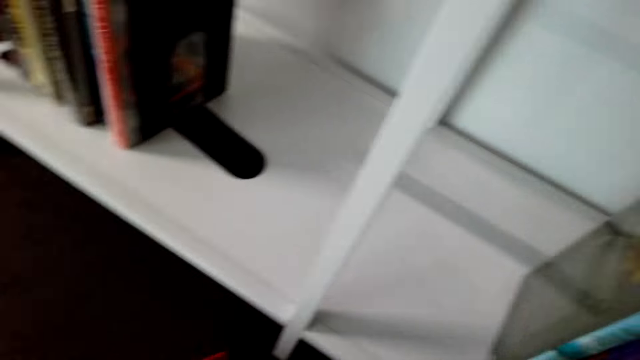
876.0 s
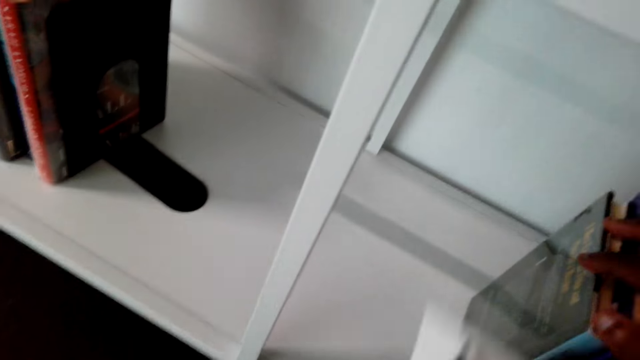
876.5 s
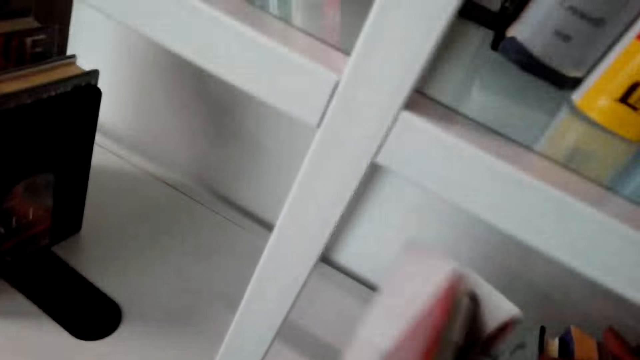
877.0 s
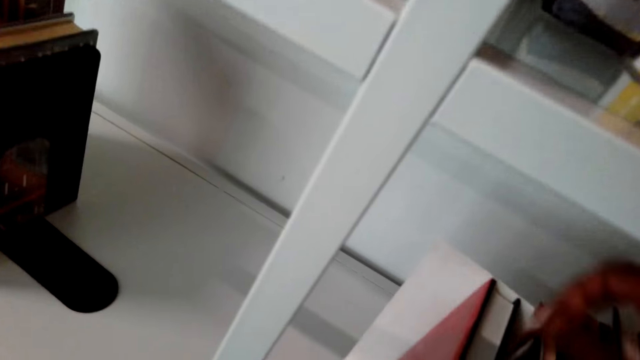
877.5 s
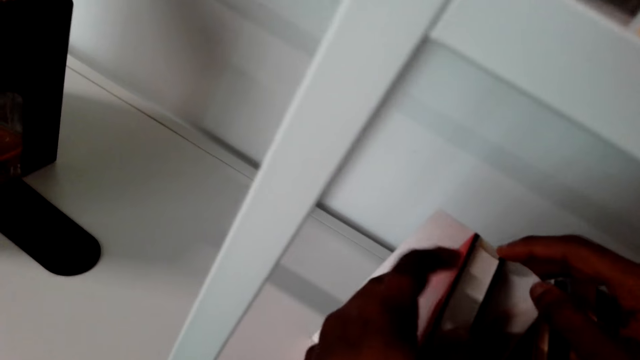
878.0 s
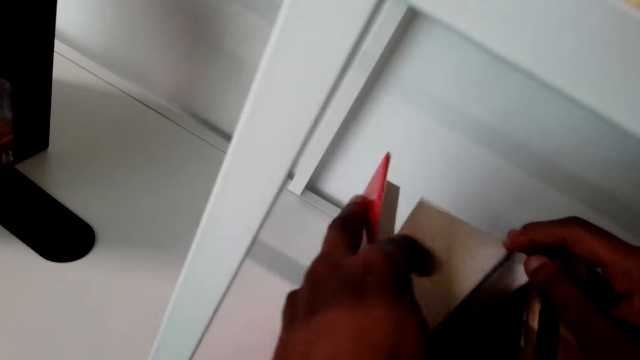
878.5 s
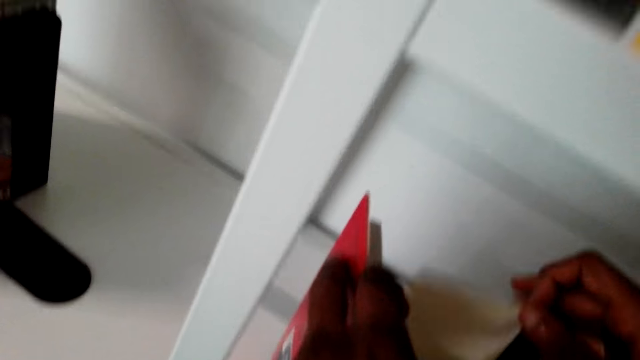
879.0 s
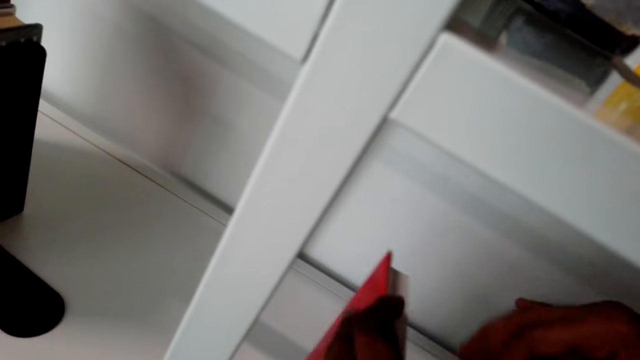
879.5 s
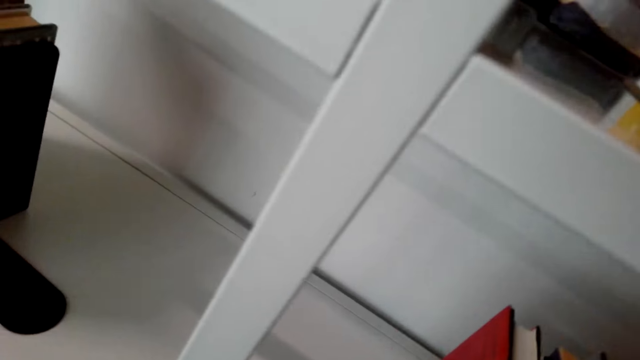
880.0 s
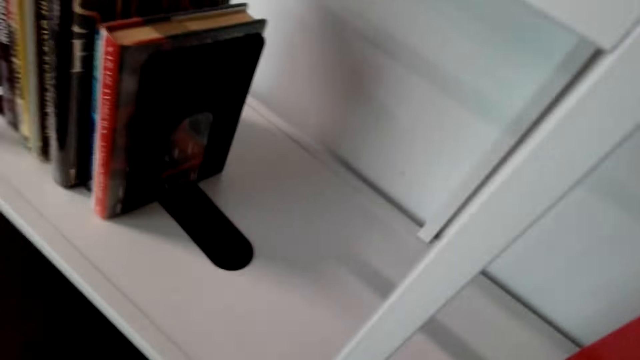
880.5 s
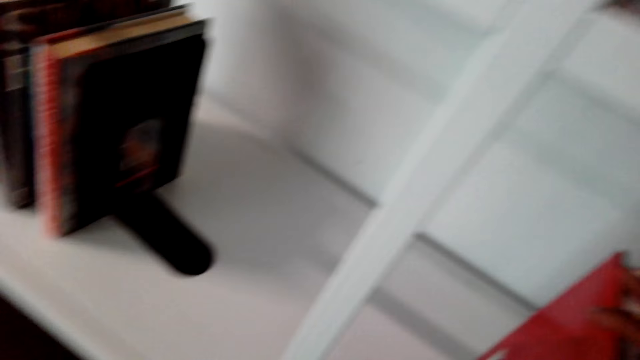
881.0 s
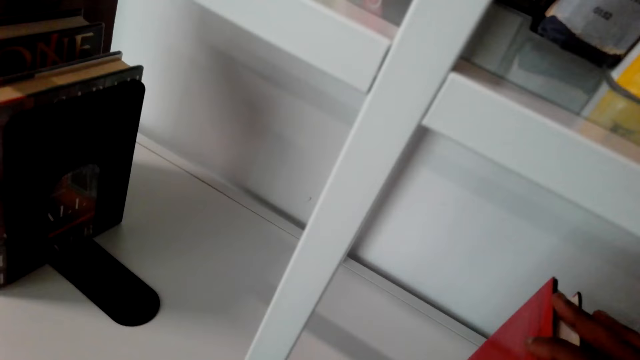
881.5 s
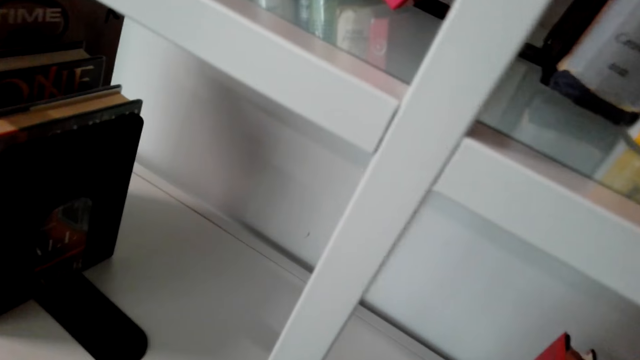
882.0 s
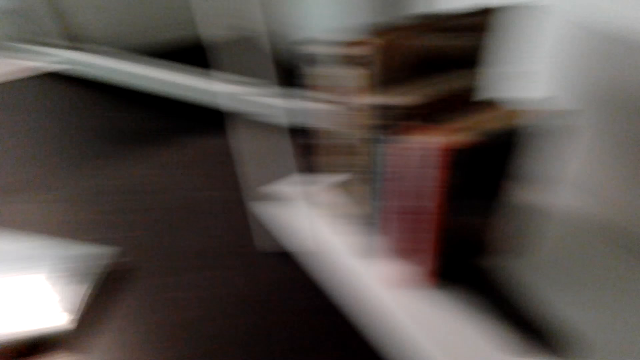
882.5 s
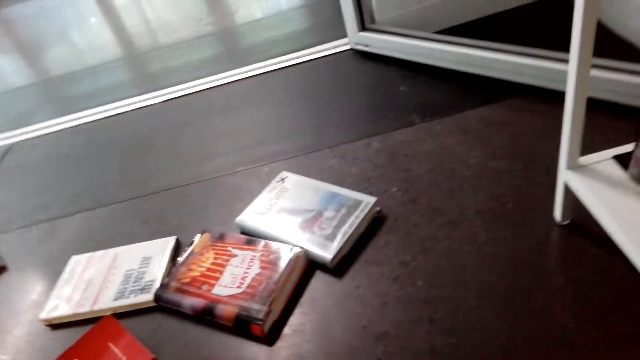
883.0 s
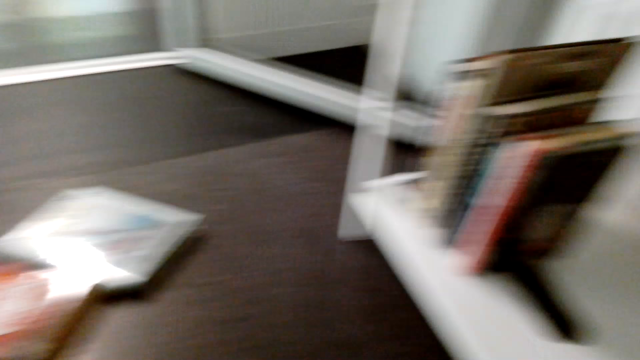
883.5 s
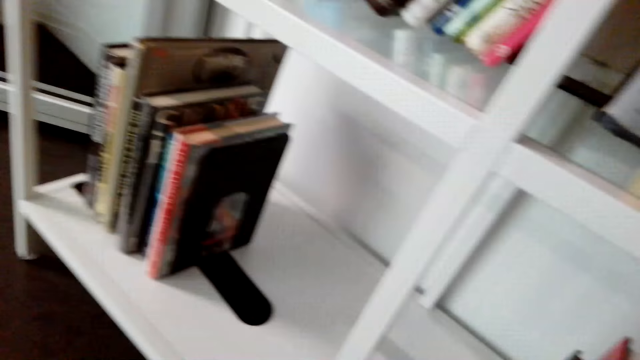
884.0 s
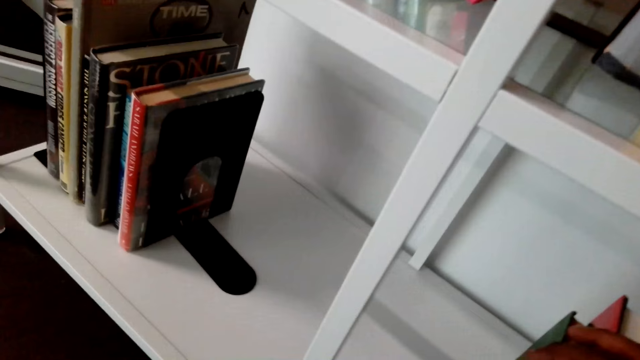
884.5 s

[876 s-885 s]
The camera wearer arranges more novels in the cabinet. They open a novel on the shelf, put a paper in the novel, and close the novel. They turn around.

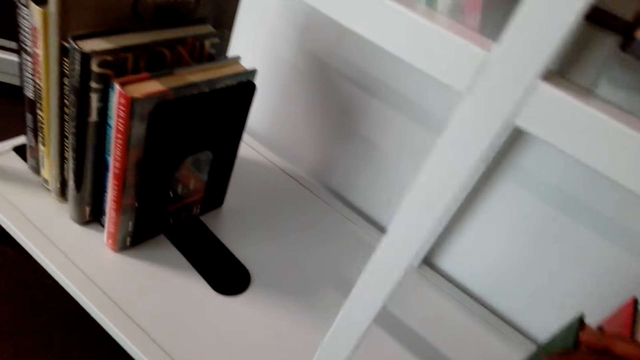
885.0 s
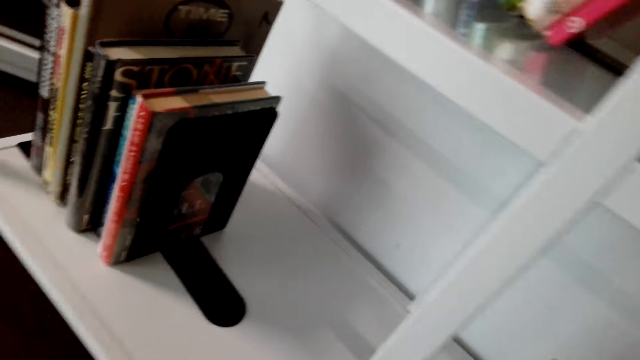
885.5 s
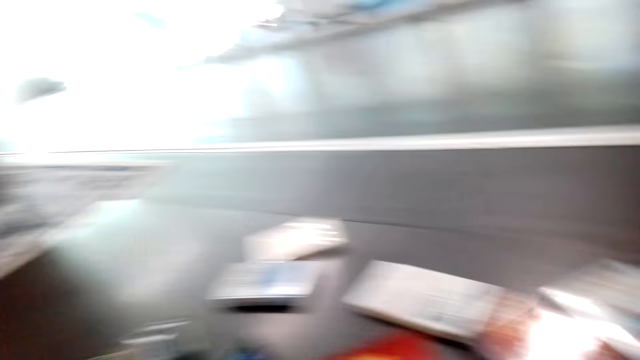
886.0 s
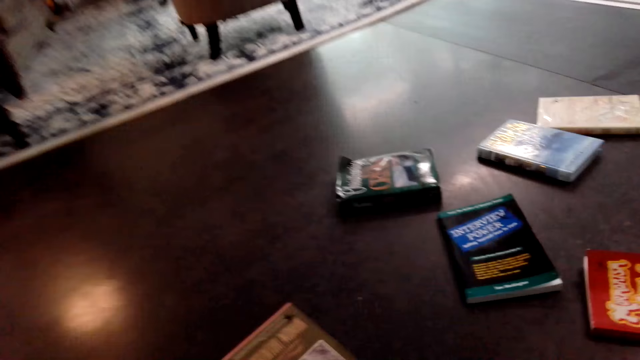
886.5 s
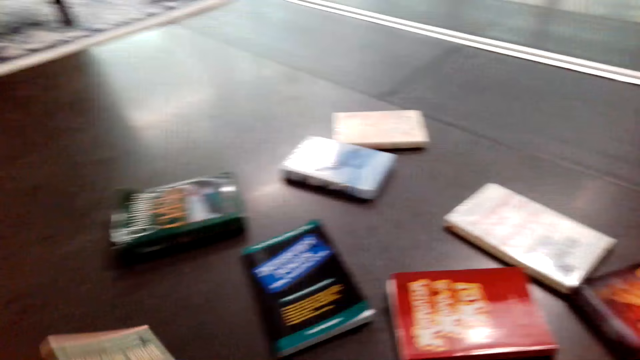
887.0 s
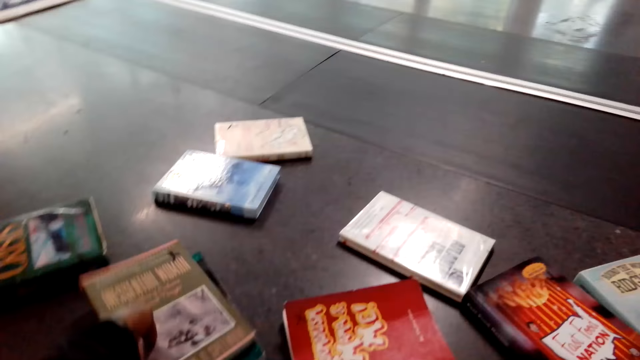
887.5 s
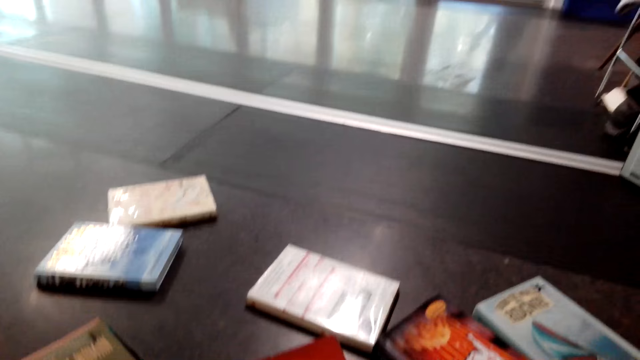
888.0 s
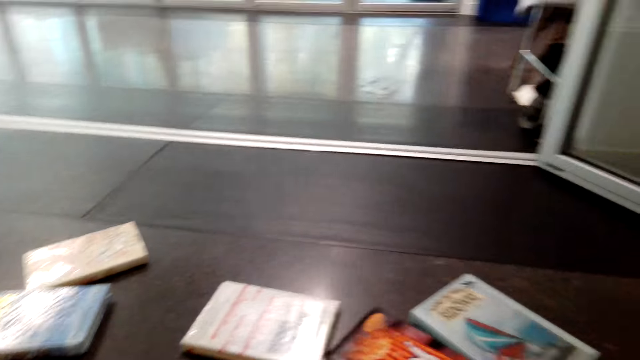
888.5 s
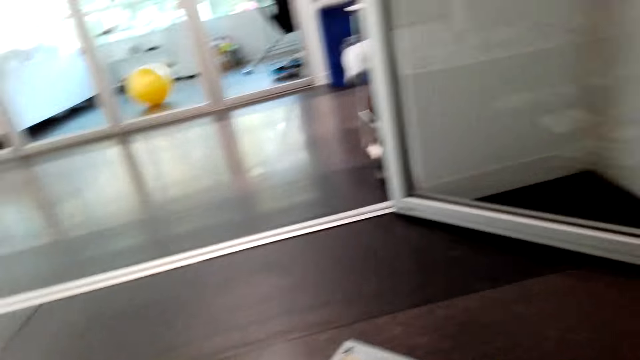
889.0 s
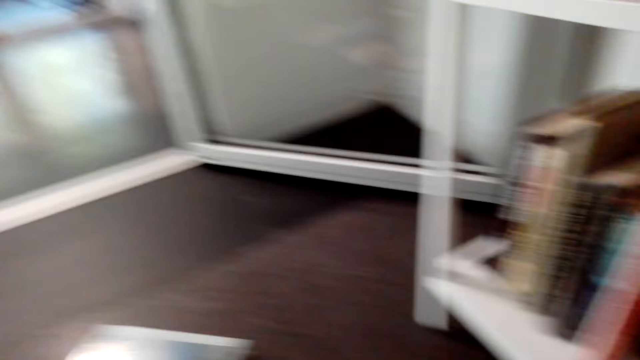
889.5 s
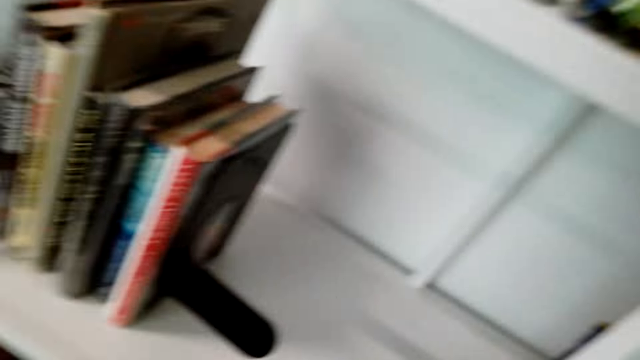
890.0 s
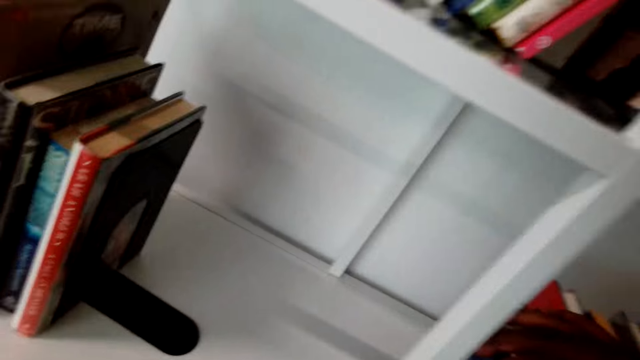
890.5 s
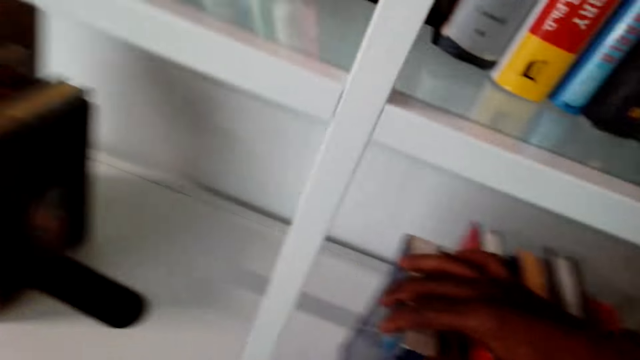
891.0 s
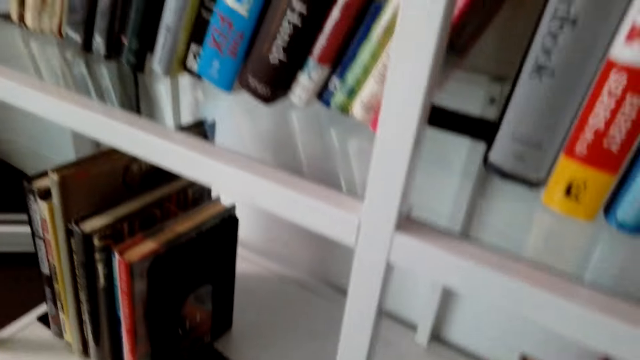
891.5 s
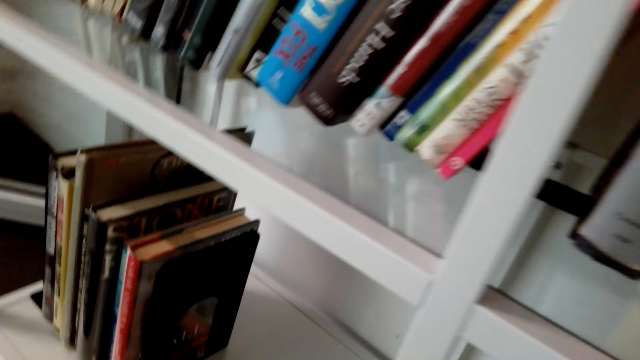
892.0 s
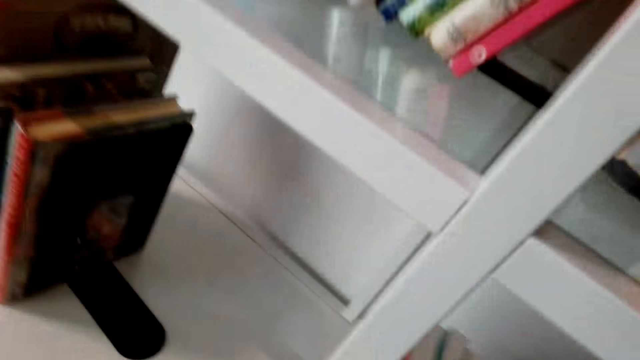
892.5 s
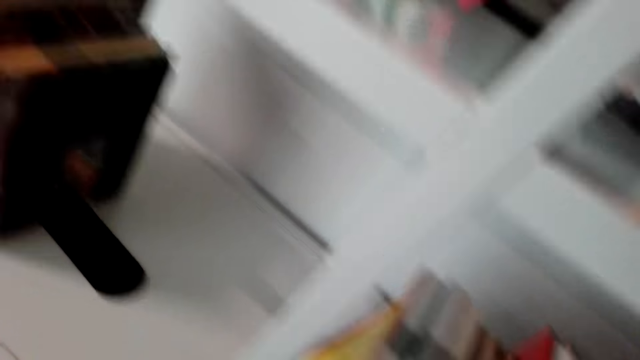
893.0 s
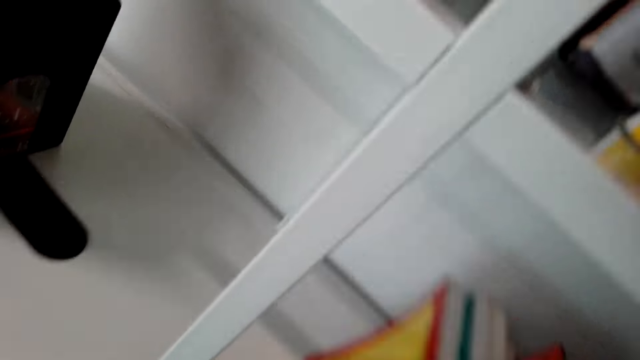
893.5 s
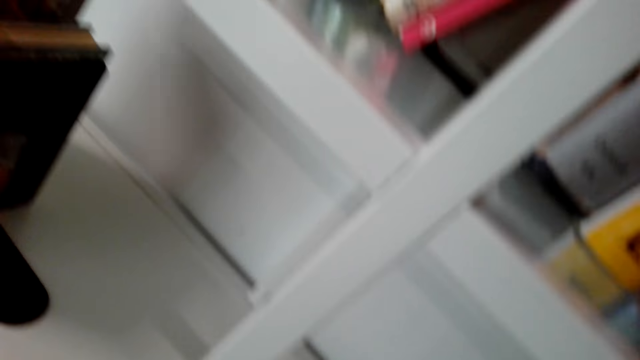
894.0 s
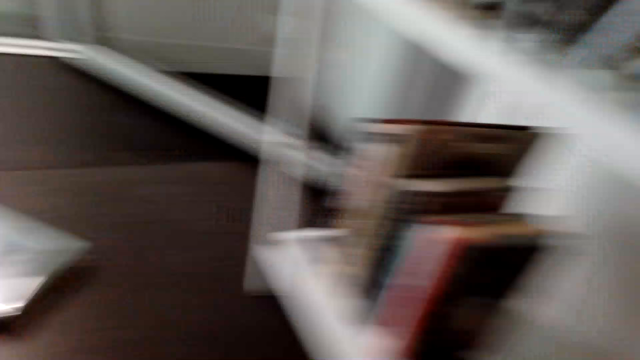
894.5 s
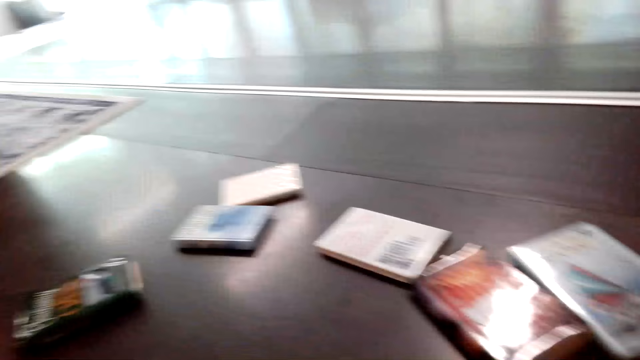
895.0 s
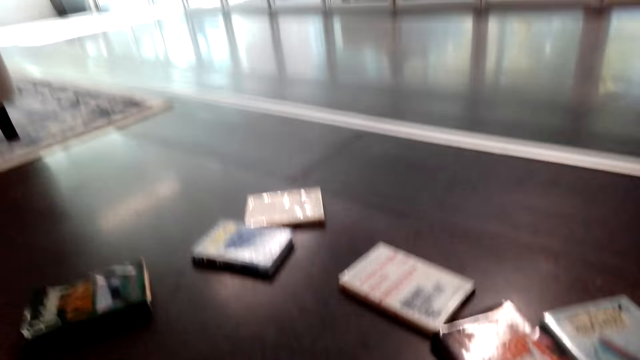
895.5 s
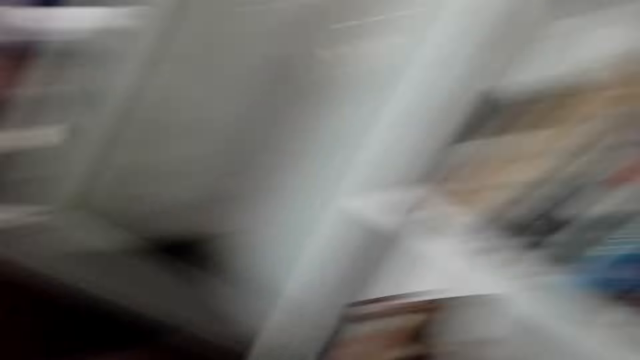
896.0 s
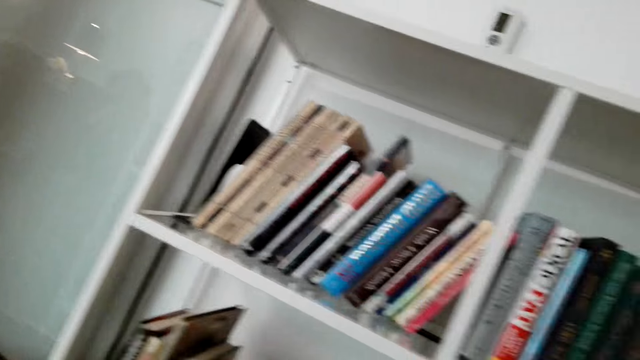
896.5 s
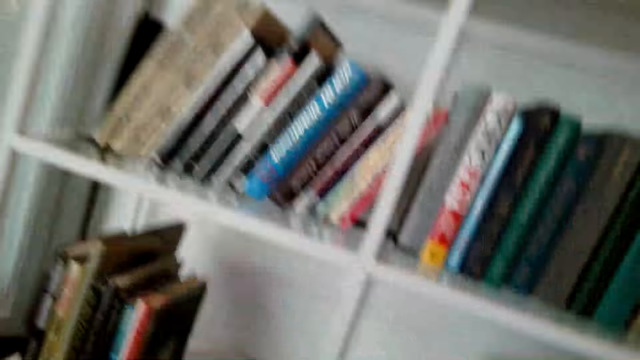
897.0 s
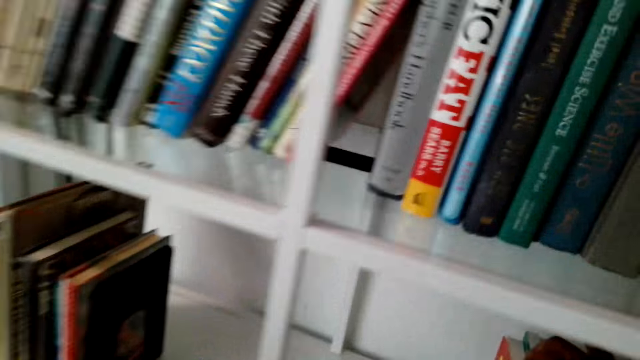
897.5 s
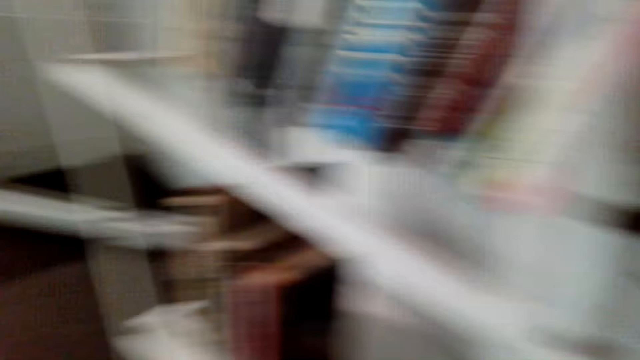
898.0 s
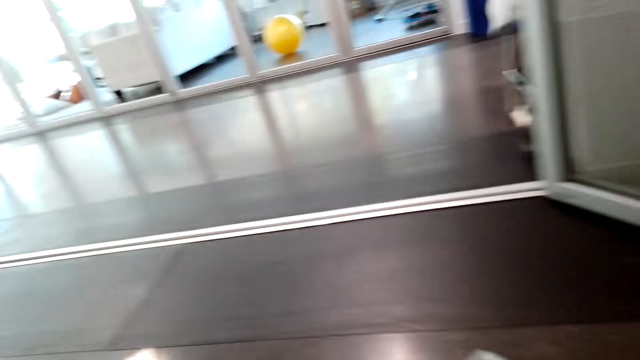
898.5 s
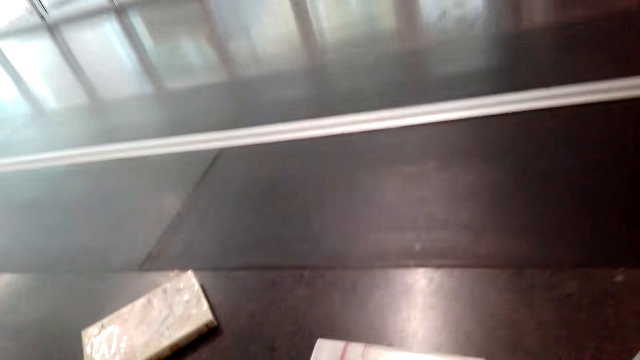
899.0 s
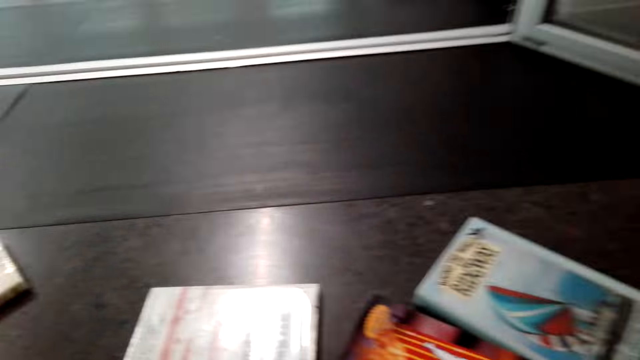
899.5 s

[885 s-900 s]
The camera wearer fixes books on the shelf. They look around. They pick up two books from the floor. They turn around. They arrange novels in the cabinet. They move the books to the right side of the shelf. They turn around. They pick up a book from the floor. They look around. They fix the book on the shelf.
